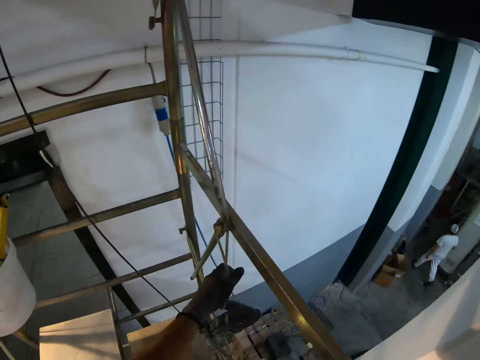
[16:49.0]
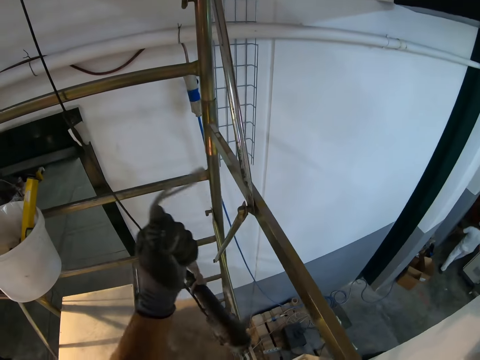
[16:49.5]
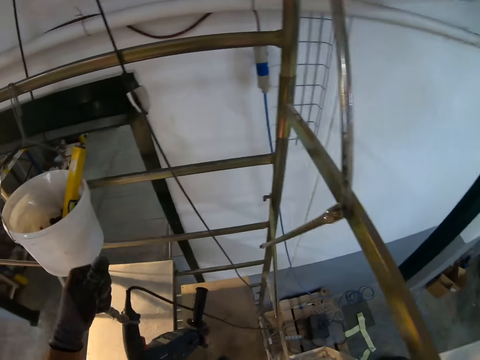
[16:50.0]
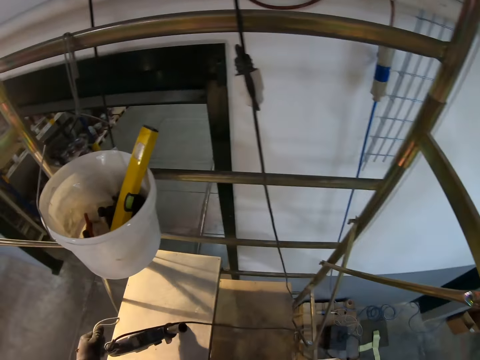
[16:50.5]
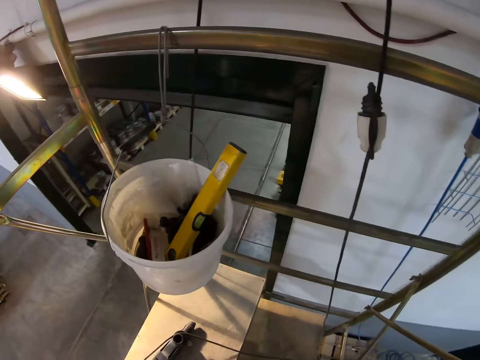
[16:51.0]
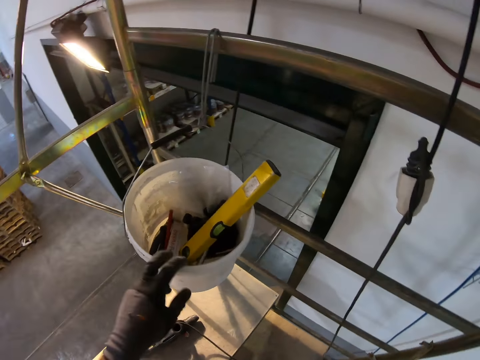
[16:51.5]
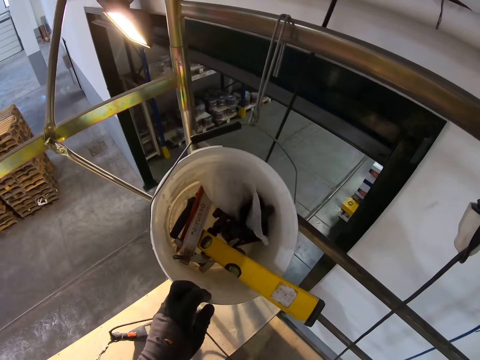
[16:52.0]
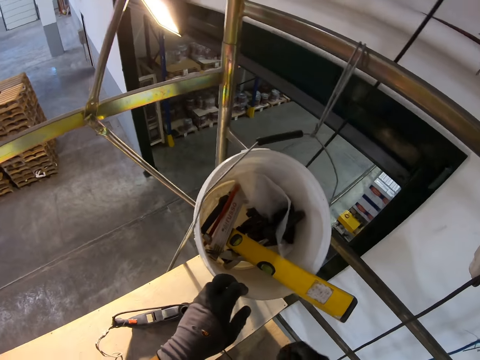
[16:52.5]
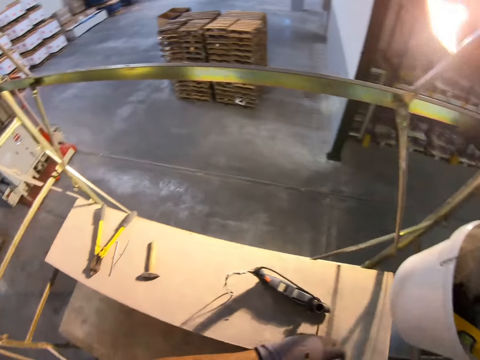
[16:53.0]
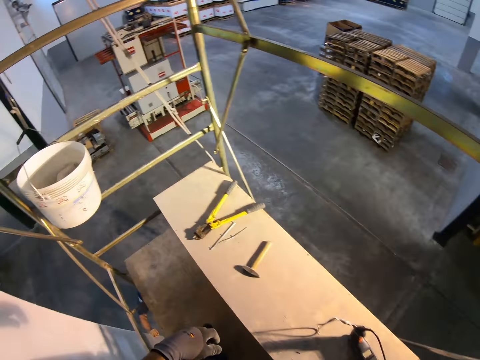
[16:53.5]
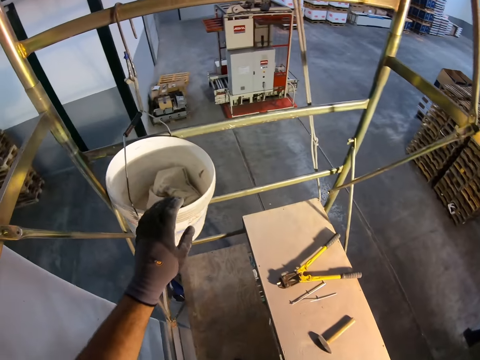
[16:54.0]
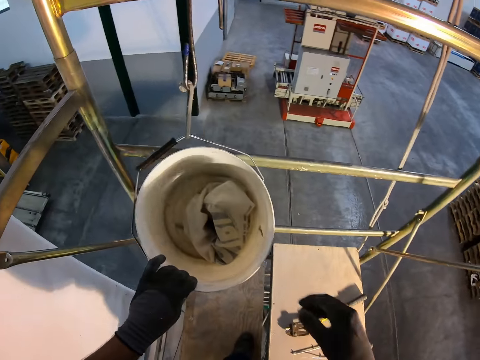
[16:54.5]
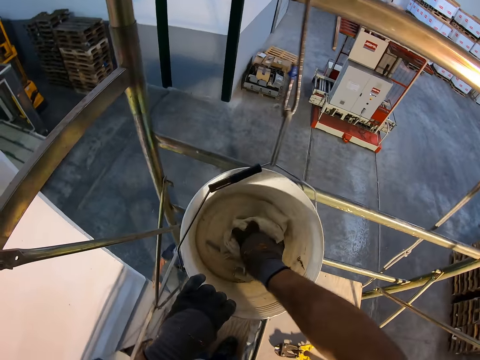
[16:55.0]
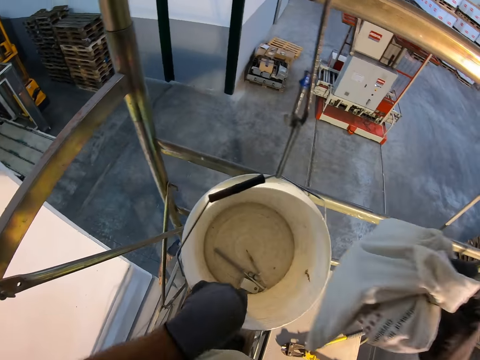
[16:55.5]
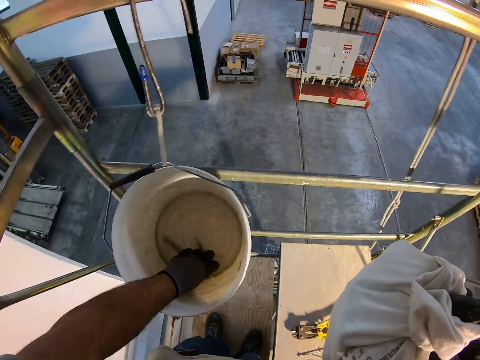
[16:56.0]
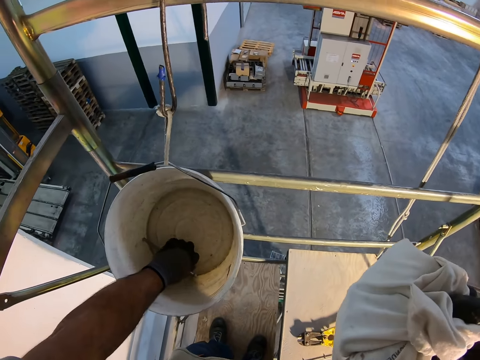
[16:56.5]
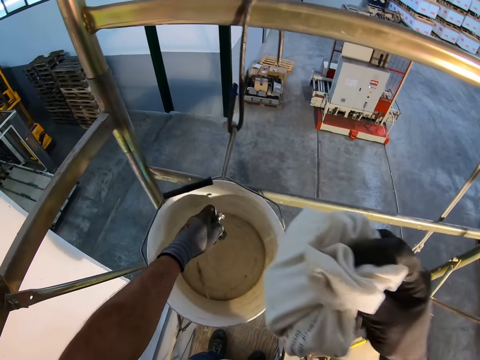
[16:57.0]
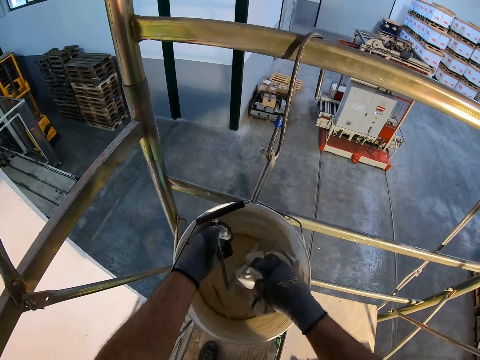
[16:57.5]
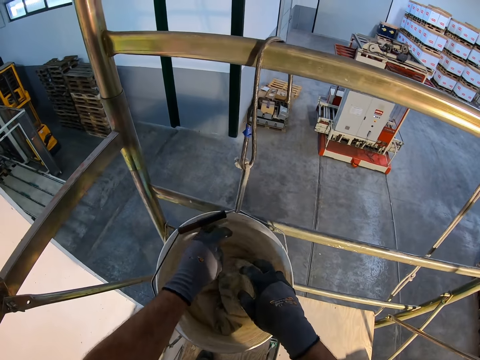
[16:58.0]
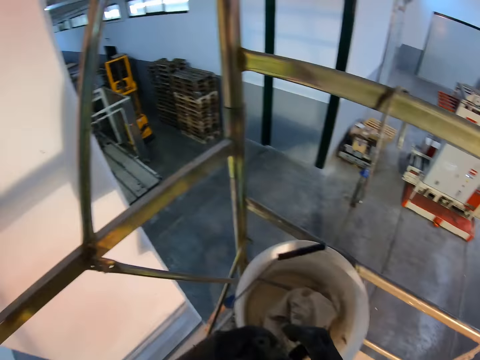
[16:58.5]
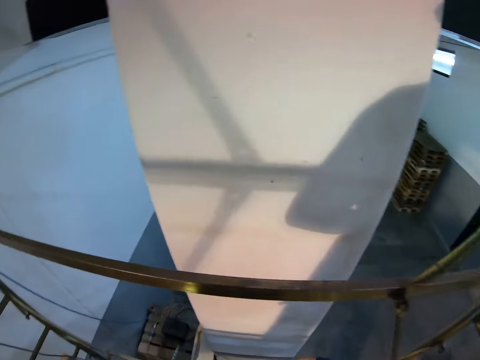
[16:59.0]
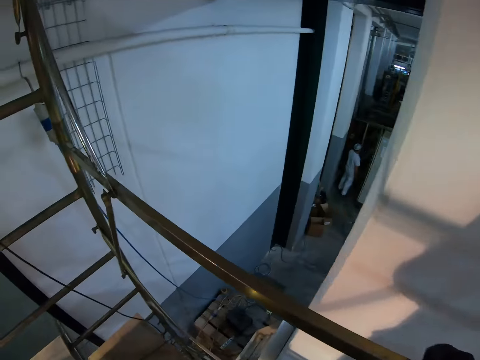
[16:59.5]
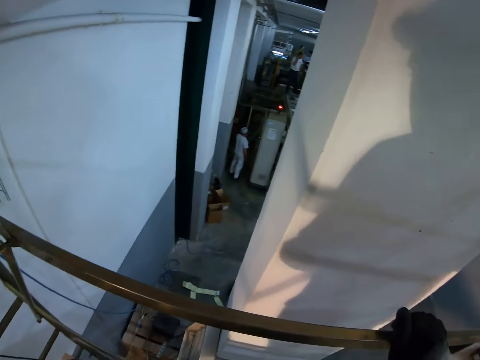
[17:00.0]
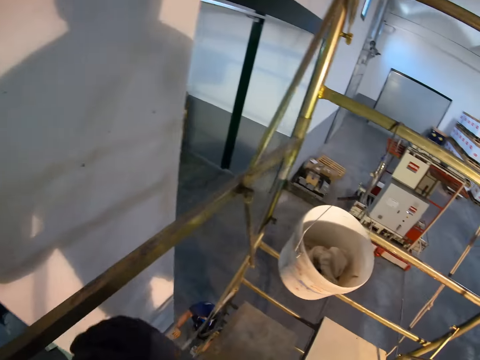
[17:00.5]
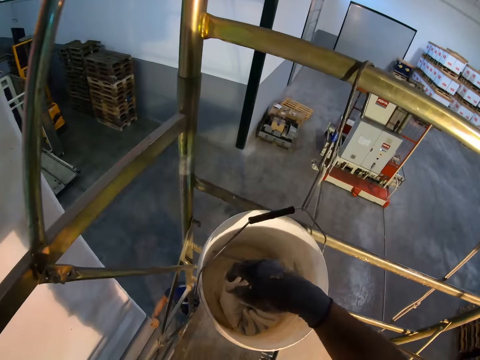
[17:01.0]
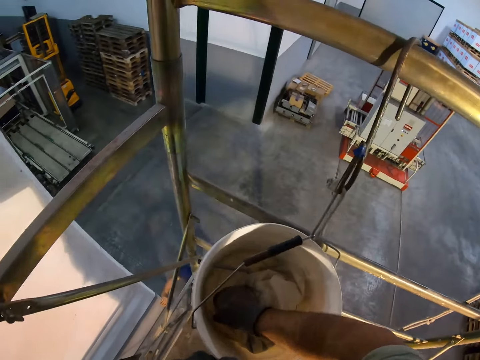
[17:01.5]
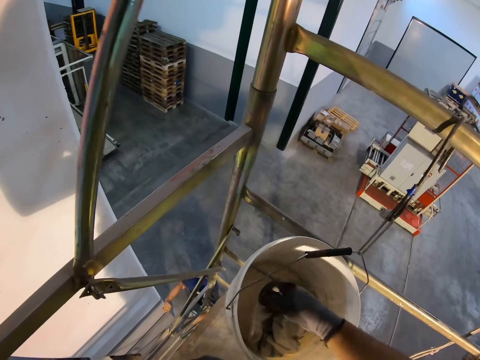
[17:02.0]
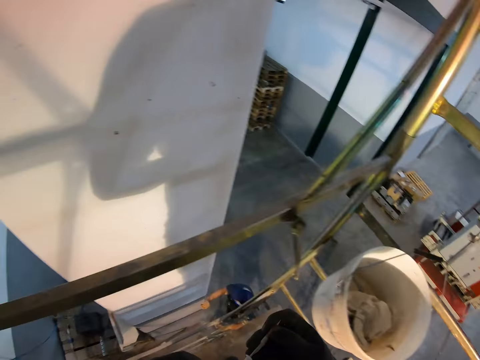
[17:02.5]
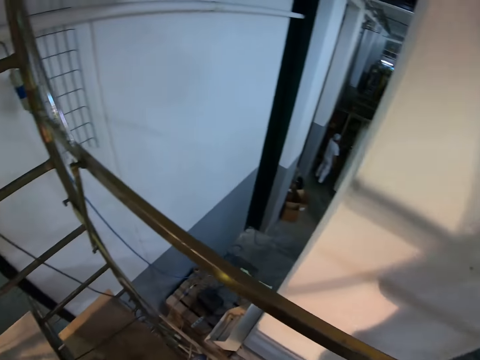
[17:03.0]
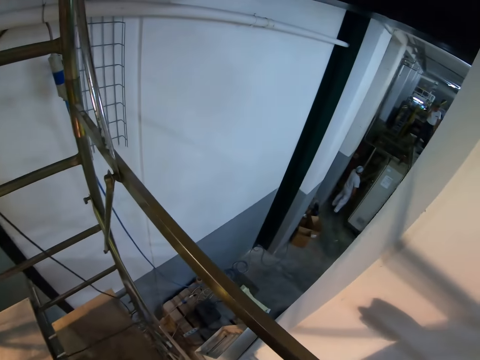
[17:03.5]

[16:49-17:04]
The camera wearer holds the rope. They pick the mesh hammer from the bucket and put the mesh hammer on the wood. They touch the bucket. They hold the bucket. They pick a piece of cloth from the bucket. They hold the piece of cloth. They pick metal nails from the bucket. They return the piece of cloth into the bucket. They pick the metal nails from the bucket.

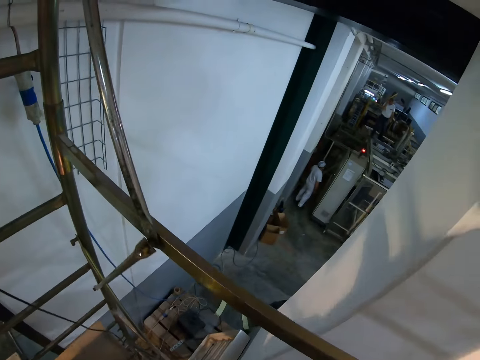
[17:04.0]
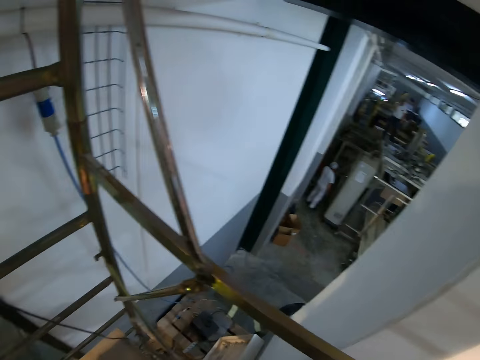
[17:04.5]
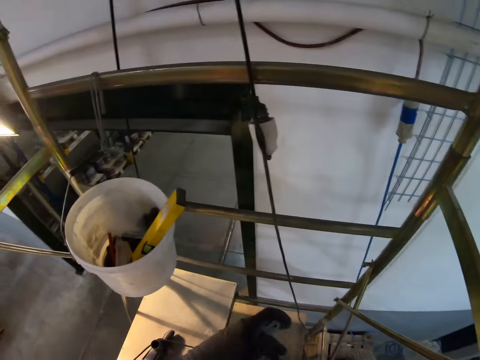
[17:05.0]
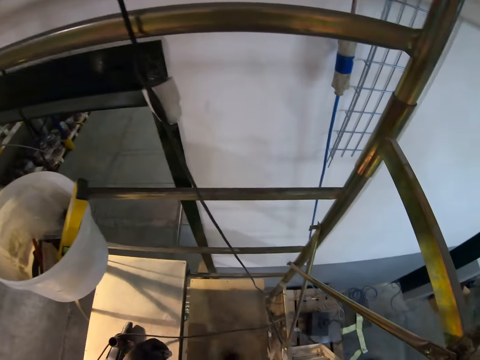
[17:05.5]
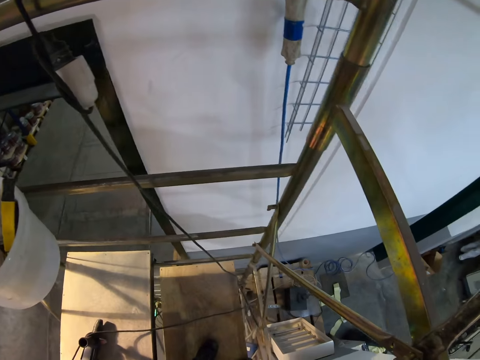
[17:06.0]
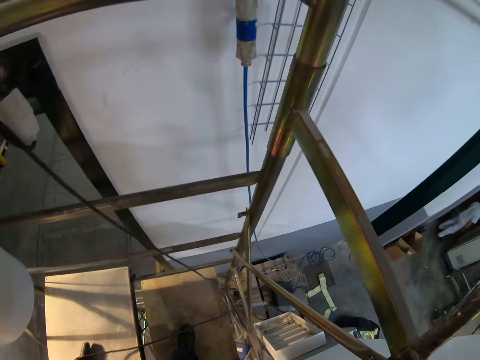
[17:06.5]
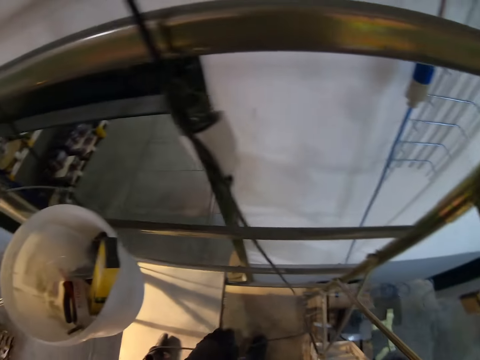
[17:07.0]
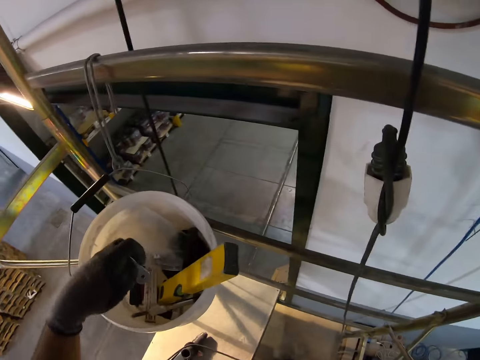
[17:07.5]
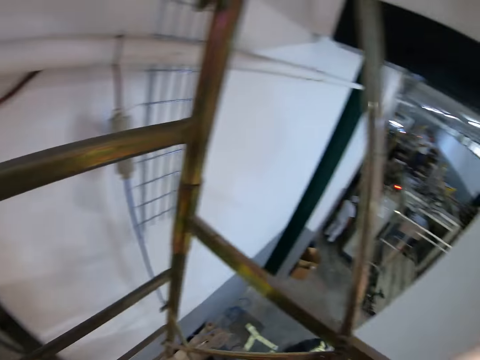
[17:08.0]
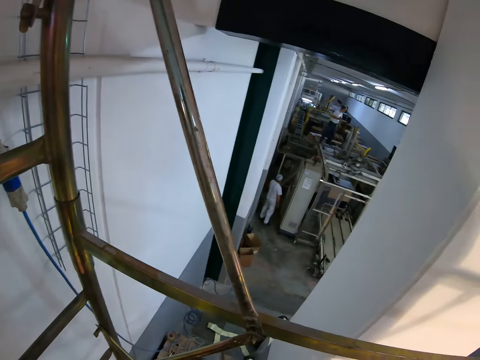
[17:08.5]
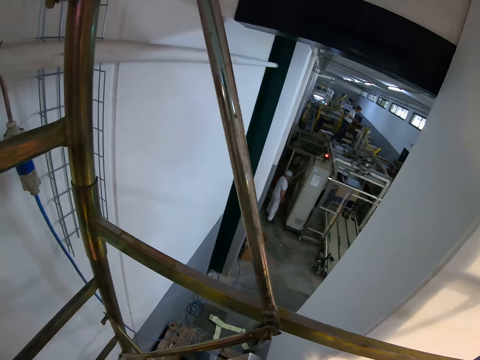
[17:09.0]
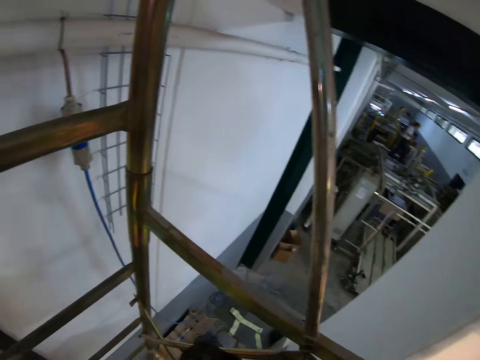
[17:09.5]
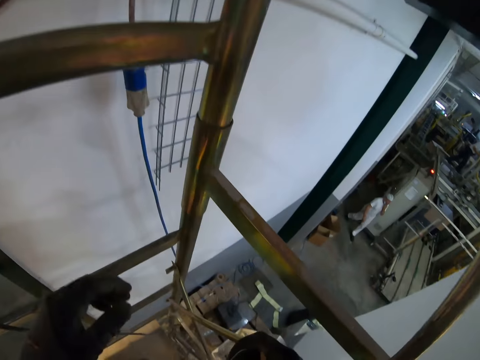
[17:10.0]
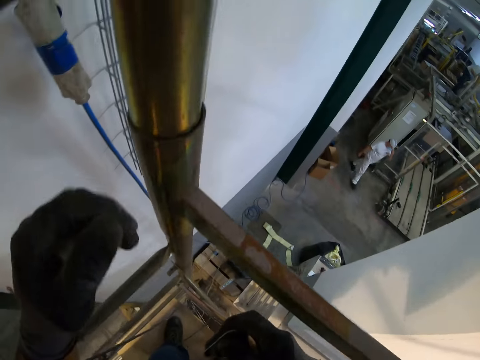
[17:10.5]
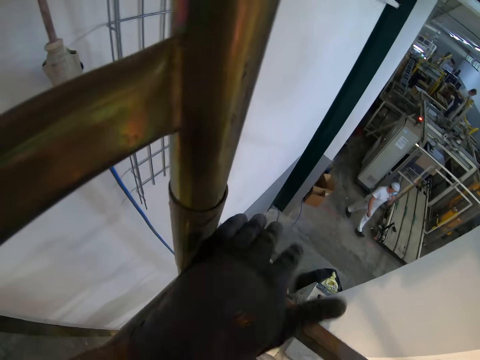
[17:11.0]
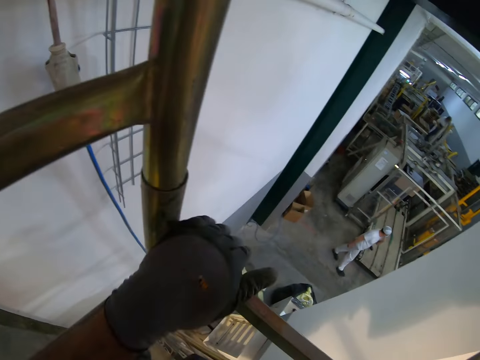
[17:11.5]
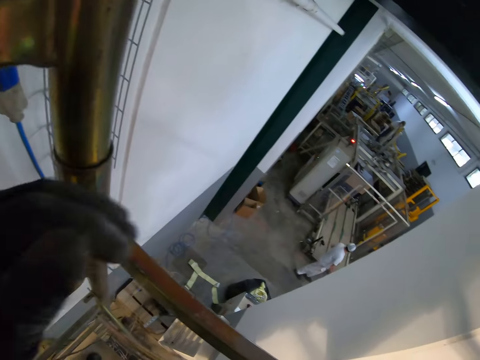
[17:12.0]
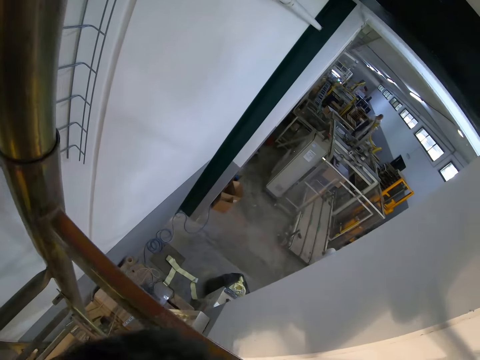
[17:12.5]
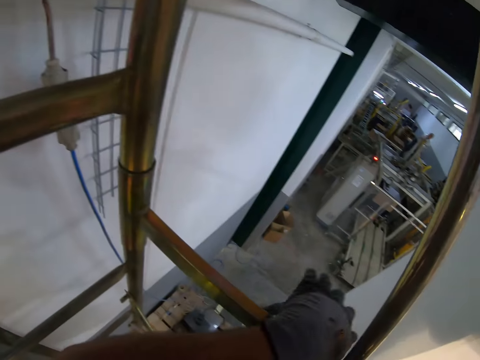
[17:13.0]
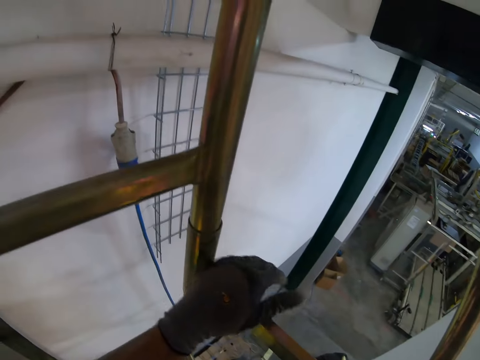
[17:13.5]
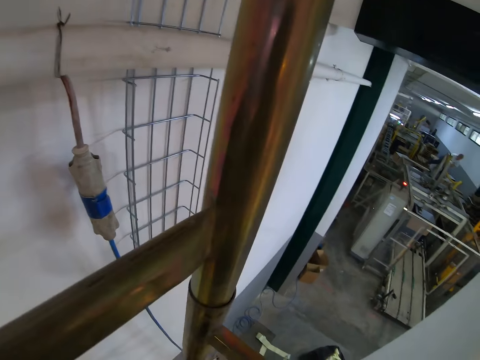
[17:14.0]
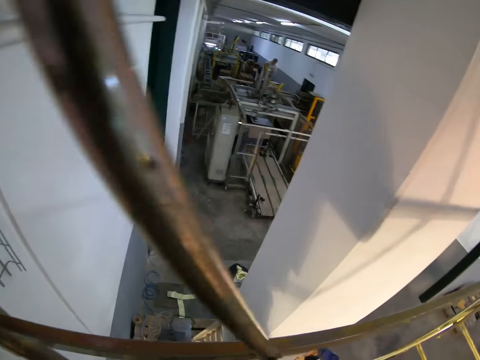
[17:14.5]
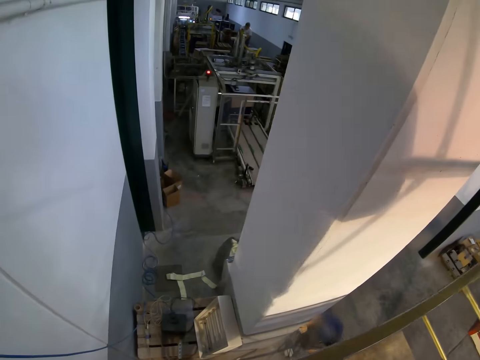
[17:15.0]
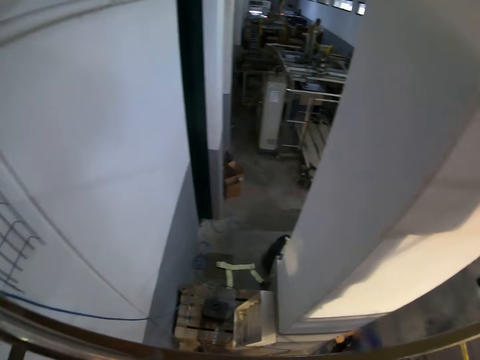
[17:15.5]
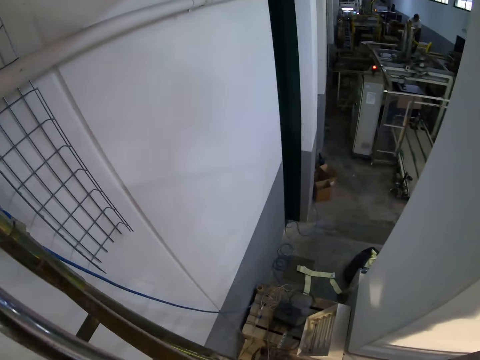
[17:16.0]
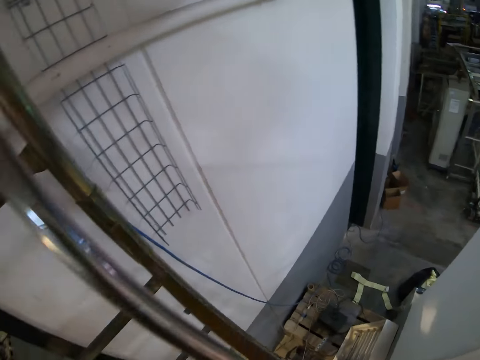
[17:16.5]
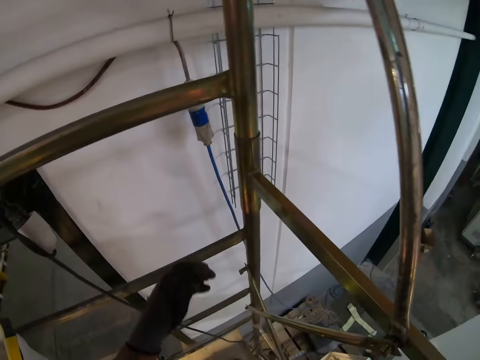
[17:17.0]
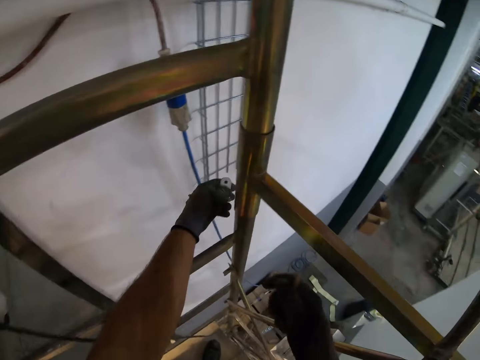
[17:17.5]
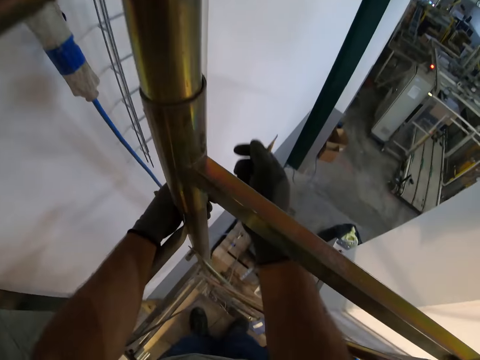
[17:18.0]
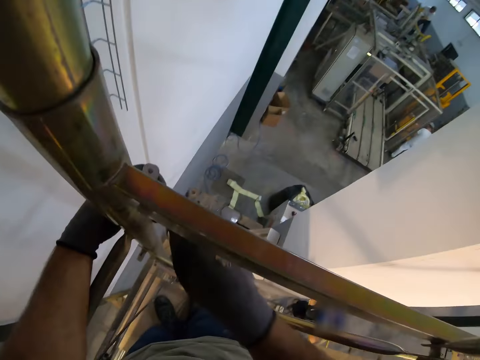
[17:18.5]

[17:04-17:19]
The camera wearer walks on the ladder. They put something inside the bucket. They look at a person. They walk on the ladder.
